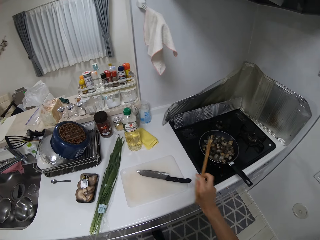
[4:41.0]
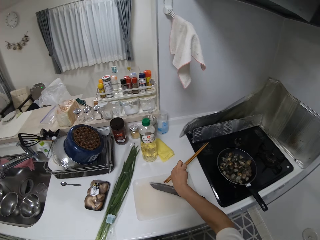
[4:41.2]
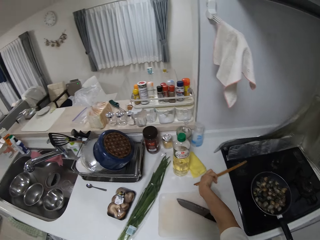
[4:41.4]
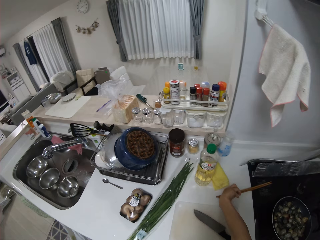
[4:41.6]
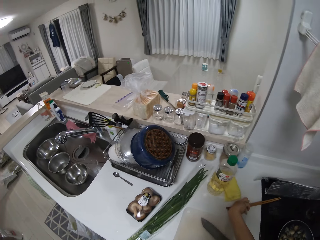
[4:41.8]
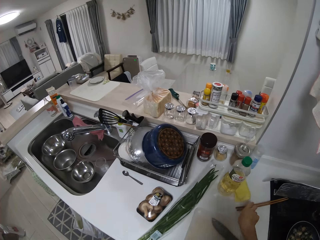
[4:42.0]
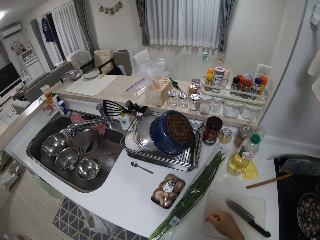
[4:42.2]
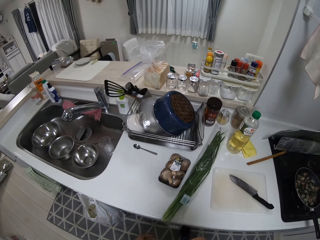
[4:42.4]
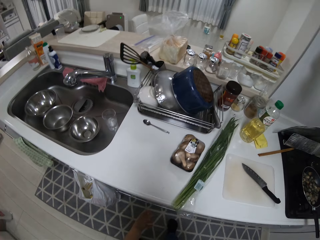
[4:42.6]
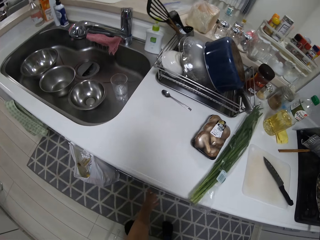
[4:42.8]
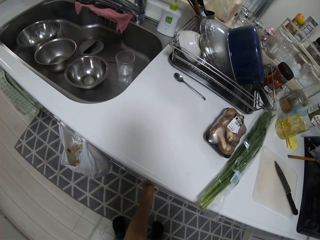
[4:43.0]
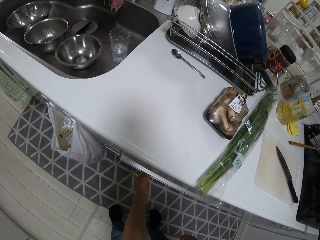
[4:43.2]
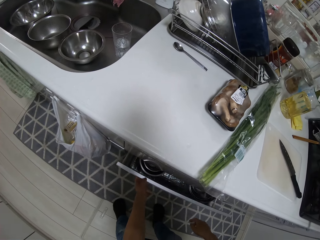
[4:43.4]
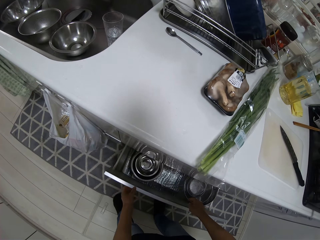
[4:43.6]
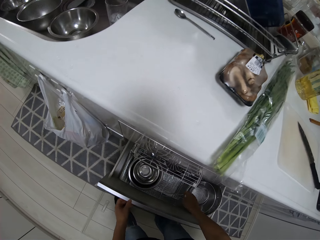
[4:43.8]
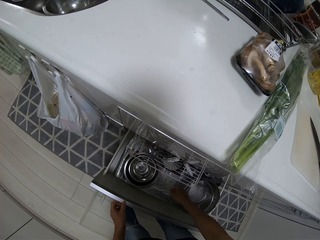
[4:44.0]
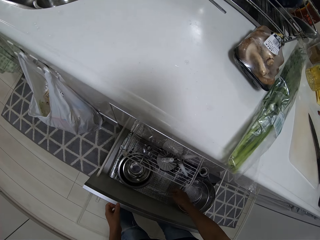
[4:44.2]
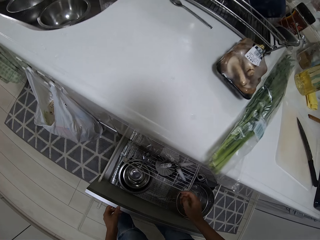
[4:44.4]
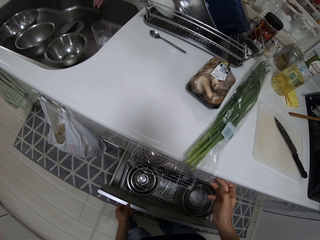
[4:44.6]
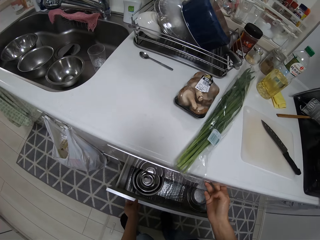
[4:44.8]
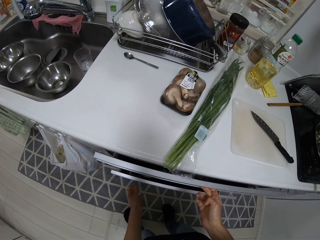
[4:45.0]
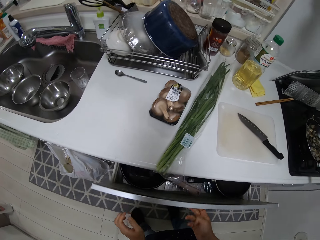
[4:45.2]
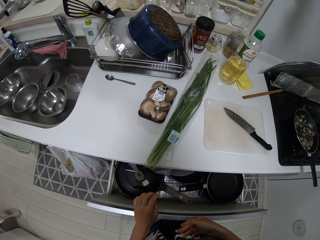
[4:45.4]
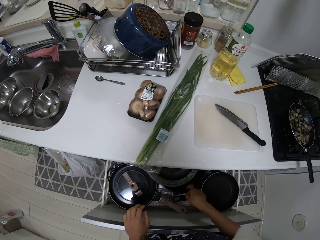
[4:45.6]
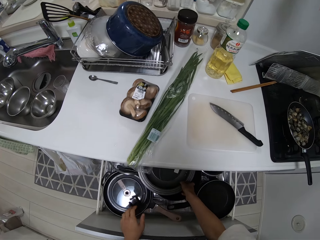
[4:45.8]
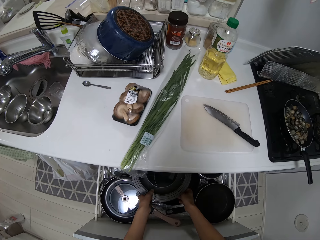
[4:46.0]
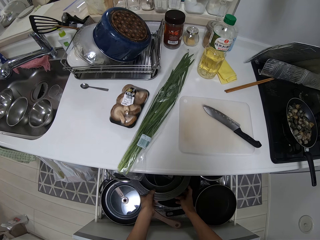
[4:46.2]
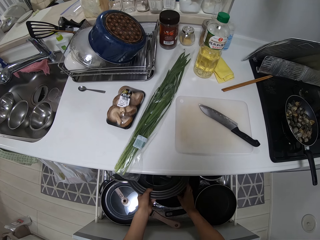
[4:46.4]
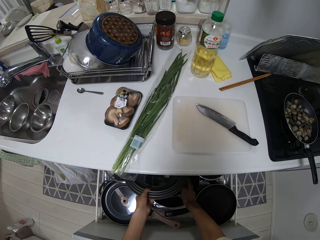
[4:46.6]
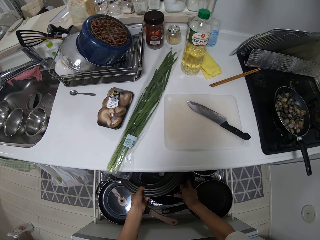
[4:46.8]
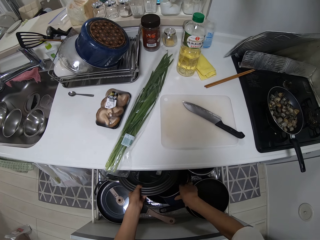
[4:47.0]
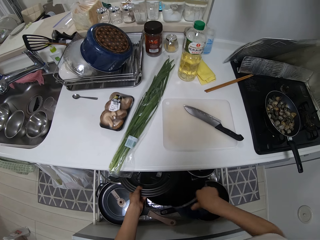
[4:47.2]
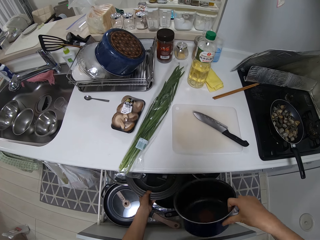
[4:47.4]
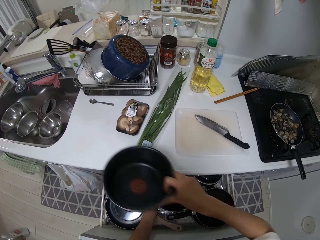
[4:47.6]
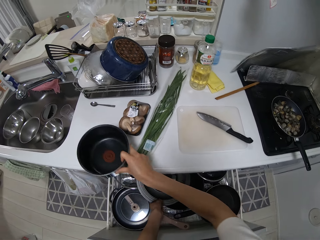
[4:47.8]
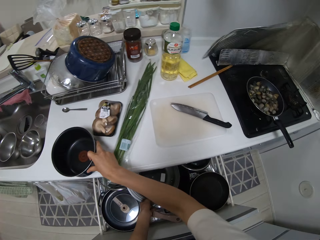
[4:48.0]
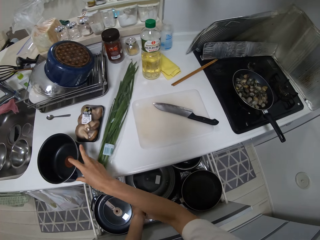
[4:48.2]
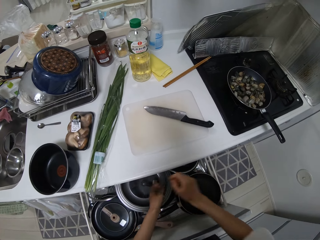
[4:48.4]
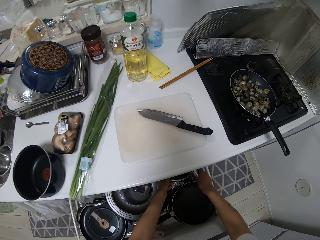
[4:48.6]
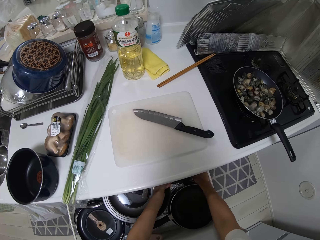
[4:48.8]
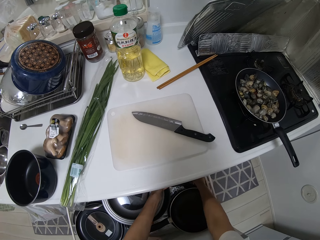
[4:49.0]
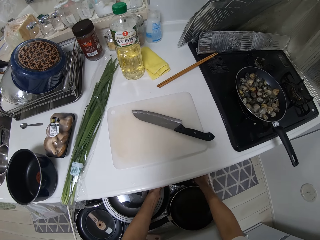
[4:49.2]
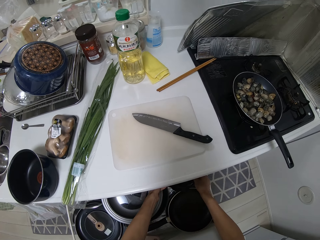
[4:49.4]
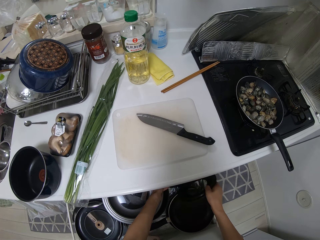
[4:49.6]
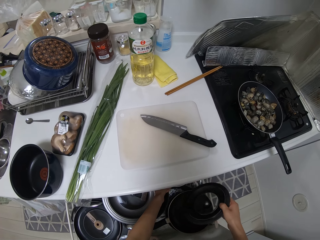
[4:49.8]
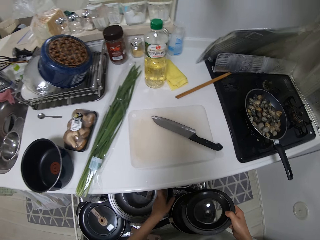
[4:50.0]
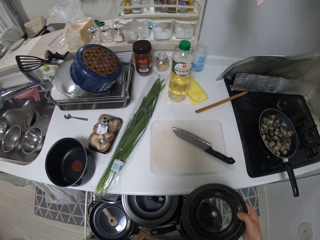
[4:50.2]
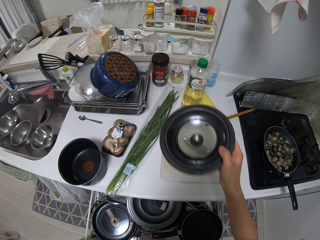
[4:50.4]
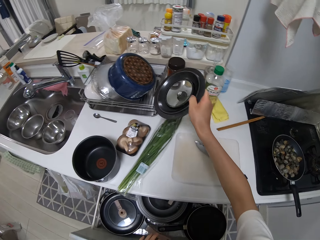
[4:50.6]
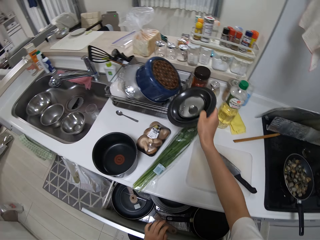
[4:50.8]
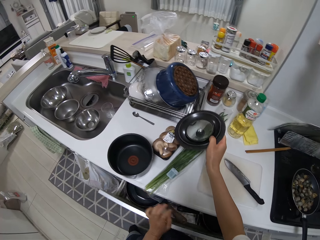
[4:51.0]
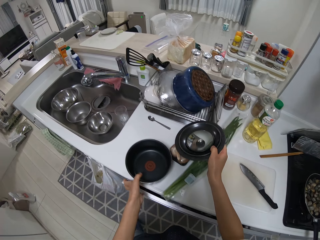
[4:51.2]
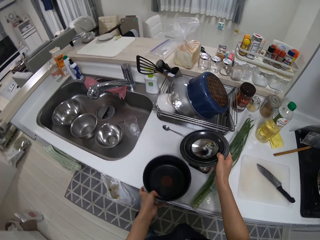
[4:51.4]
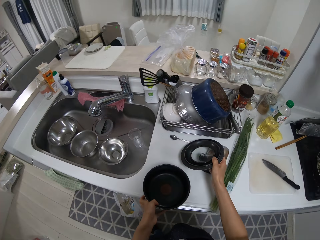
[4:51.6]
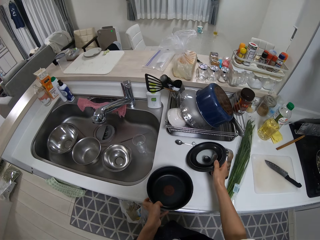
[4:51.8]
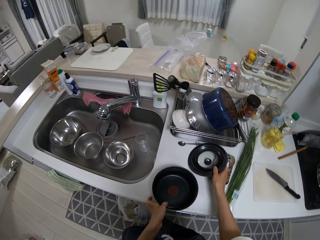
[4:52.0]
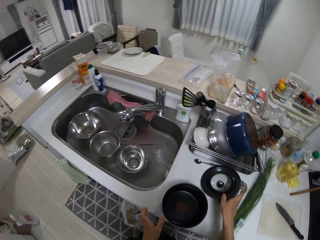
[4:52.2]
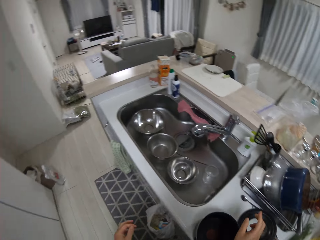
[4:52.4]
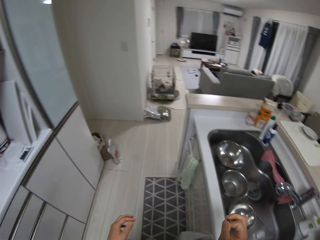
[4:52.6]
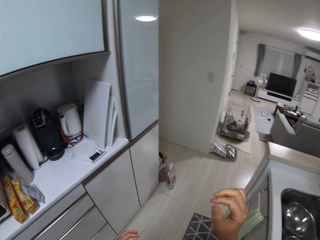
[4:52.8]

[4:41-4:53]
The camera wearer drops the chopsticks on the table. They open a drawer in the cabinet. They close the drawer and open another drawer in the cabinet. They bring out a pot from the drawer and place the pot on the table. They bring out a pot cover from the drawer and drop the pot cover on the table.

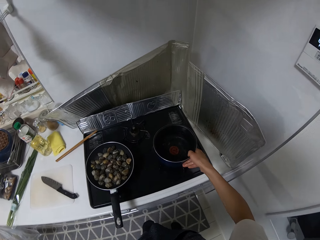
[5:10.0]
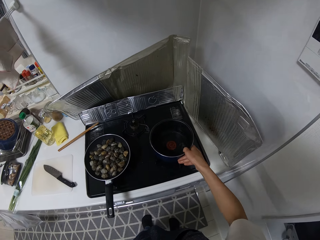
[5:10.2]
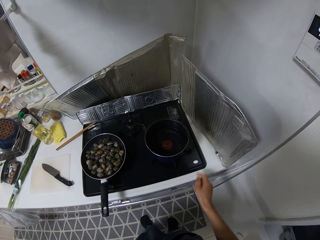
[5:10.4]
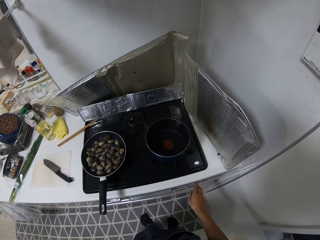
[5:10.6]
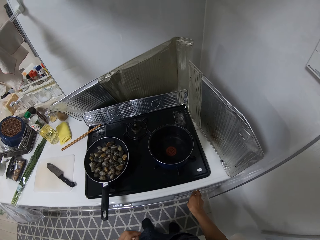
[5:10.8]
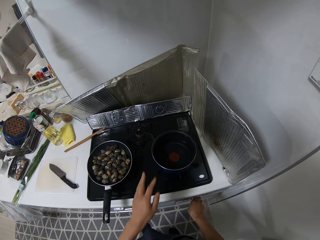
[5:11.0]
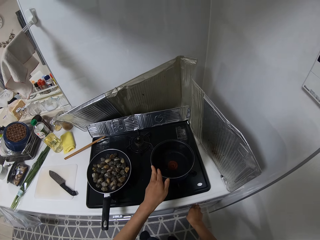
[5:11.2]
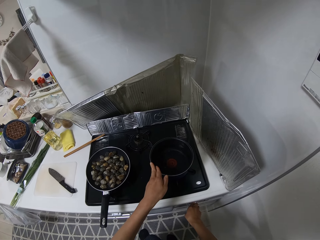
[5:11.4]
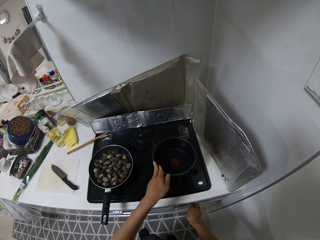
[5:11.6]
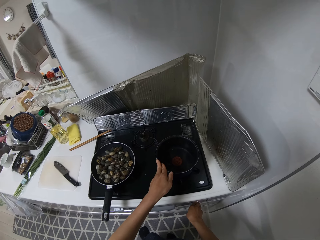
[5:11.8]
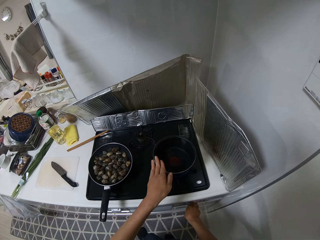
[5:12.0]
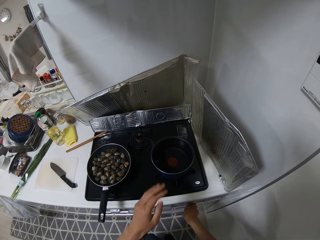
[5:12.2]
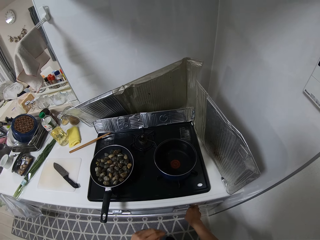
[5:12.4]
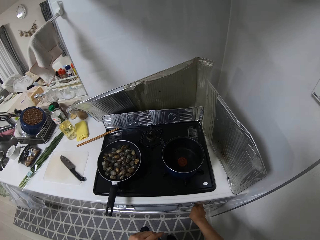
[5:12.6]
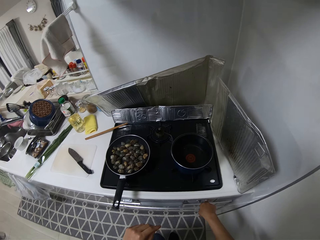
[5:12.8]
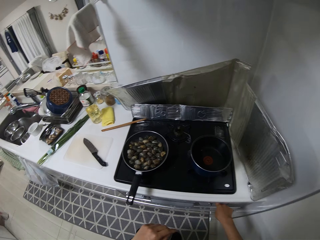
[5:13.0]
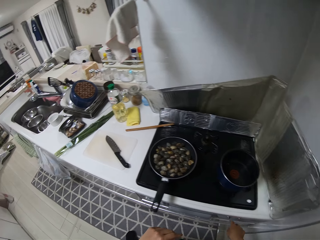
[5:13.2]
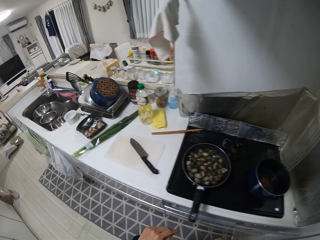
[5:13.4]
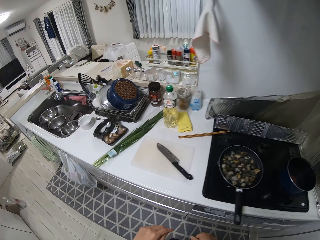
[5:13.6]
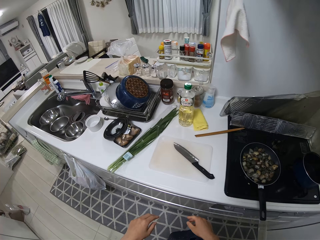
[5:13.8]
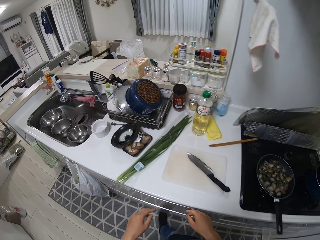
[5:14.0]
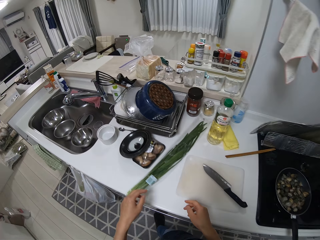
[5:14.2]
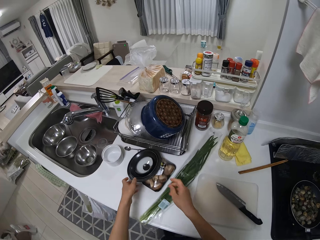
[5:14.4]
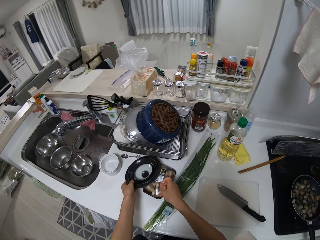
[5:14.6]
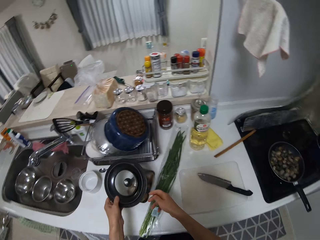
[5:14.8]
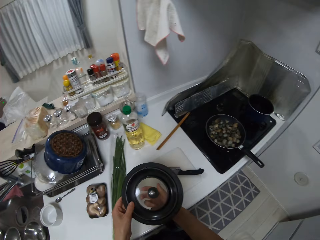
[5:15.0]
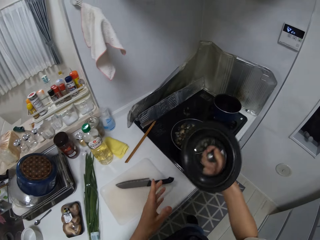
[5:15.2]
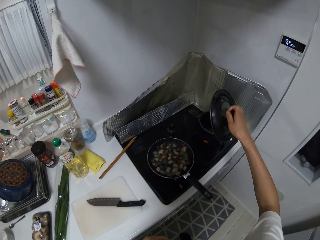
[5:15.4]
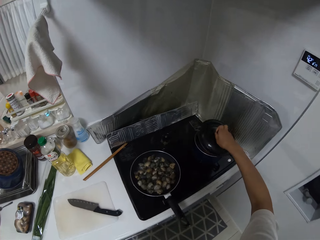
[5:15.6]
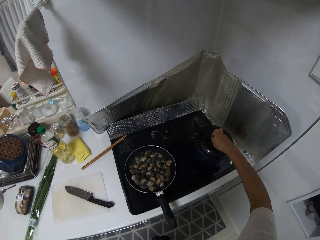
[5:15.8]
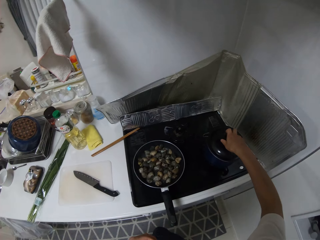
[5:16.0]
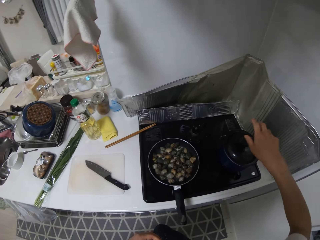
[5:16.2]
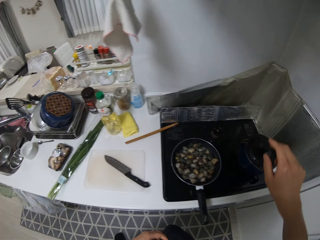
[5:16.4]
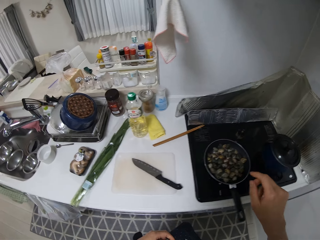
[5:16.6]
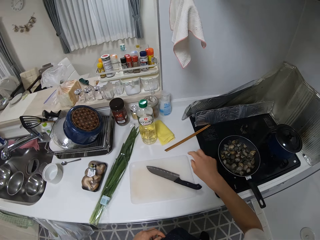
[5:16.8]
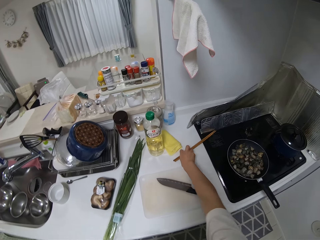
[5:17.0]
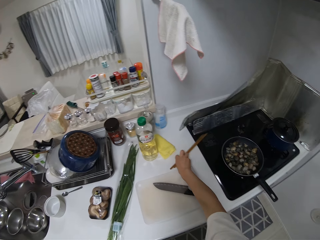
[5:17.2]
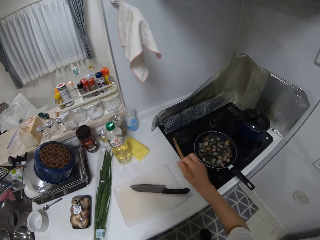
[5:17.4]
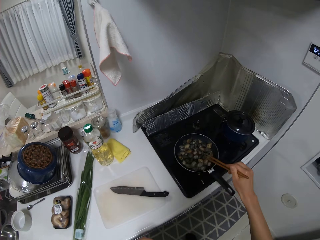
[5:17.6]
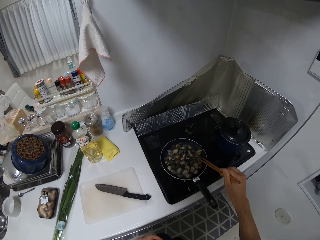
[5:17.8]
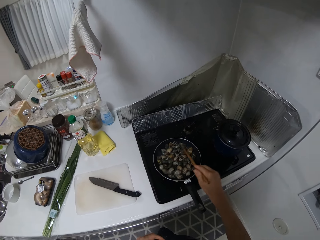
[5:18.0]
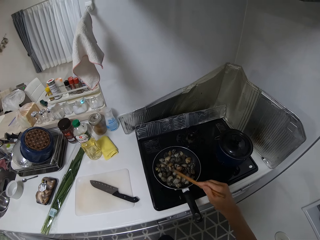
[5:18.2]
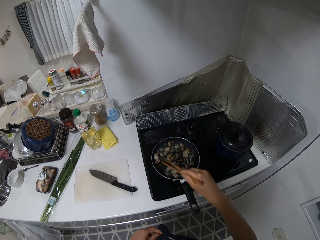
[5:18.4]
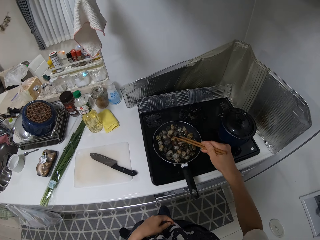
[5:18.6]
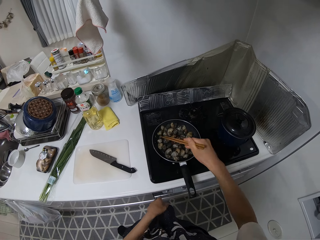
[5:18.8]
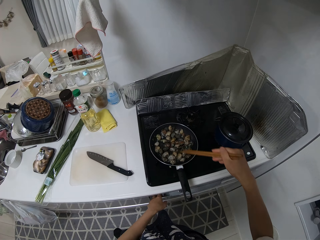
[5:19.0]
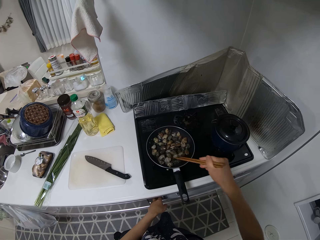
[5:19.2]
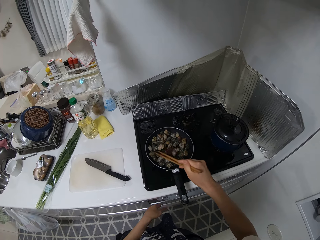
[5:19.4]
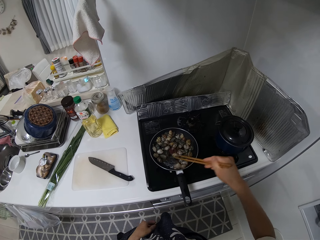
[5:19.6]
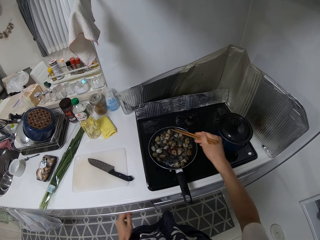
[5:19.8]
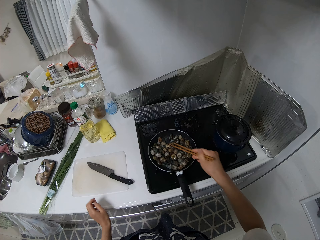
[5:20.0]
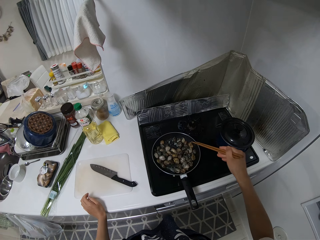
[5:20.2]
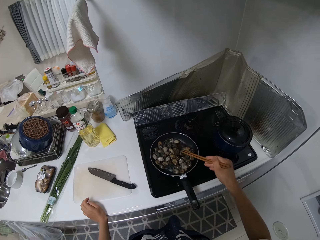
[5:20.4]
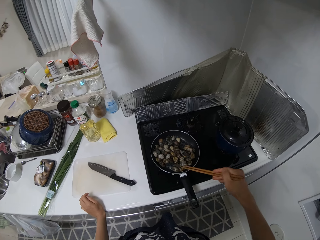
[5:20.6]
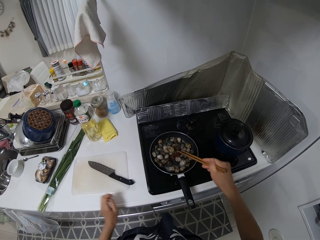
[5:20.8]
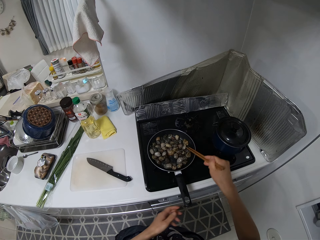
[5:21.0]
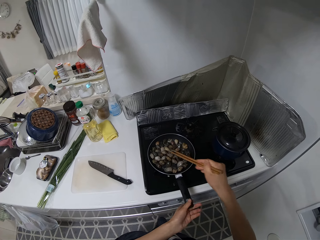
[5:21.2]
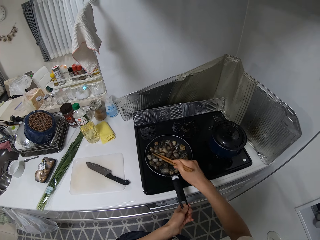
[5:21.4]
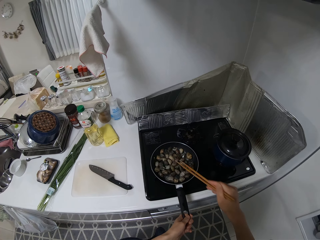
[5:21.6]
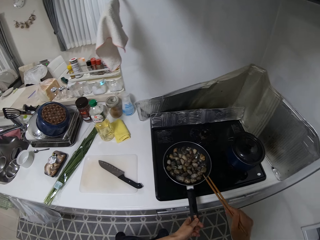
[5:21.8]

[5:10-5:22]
The camera wearer puts the cooking pan on the gas cooker. They adjust the cooker knob, light the gas cooker, and move the cooking pan. They pick up the pot cover from the table. They cover the pot with its cover. They pick up chopping sticks. They stir the food on the frying pan with the chopsticks. They operate the cooking gas and stir the food.
